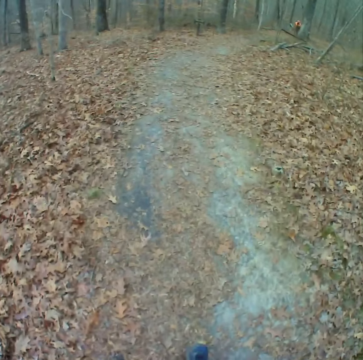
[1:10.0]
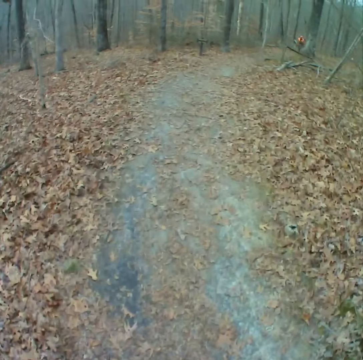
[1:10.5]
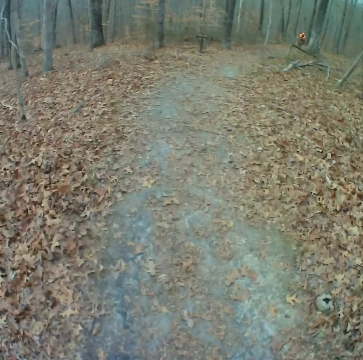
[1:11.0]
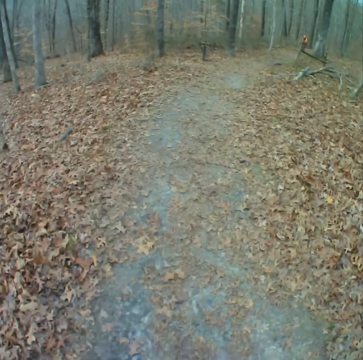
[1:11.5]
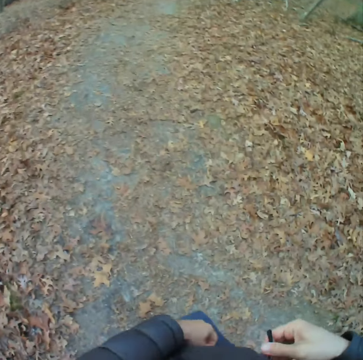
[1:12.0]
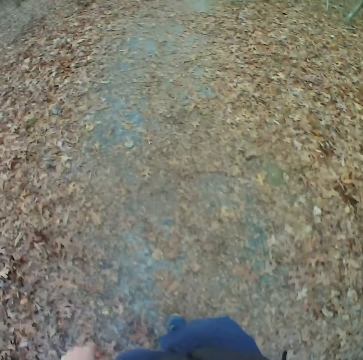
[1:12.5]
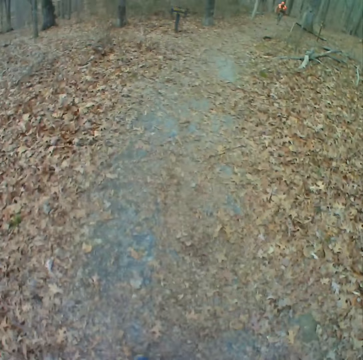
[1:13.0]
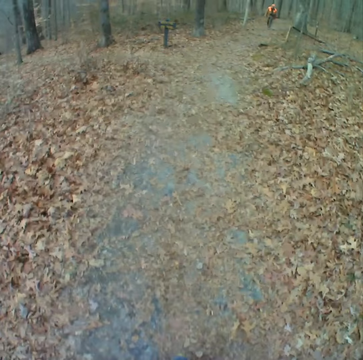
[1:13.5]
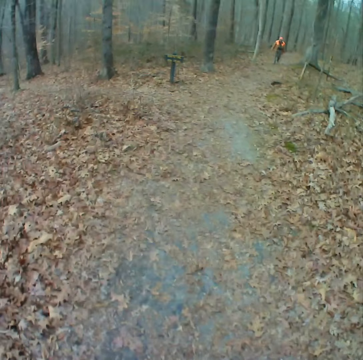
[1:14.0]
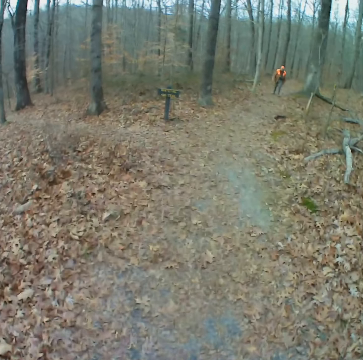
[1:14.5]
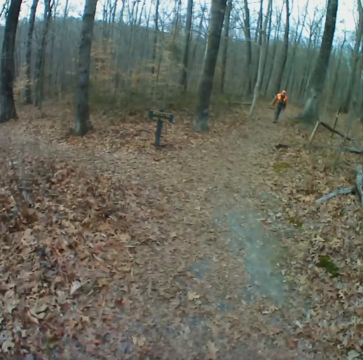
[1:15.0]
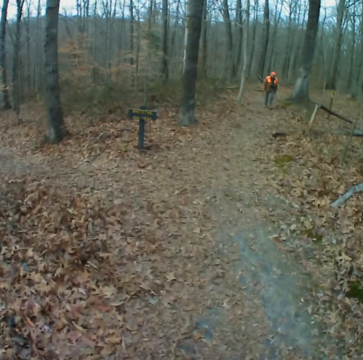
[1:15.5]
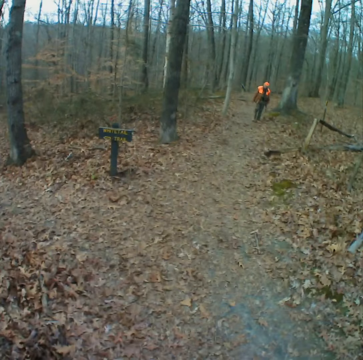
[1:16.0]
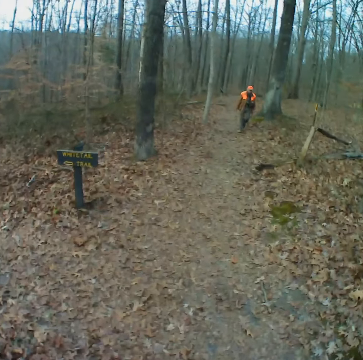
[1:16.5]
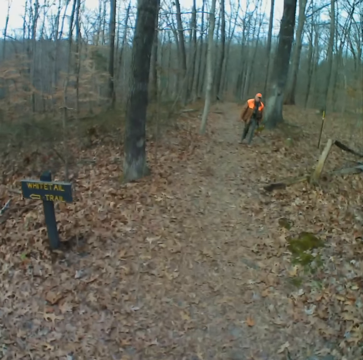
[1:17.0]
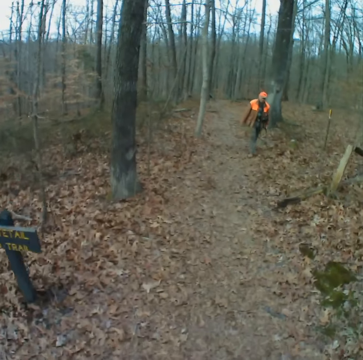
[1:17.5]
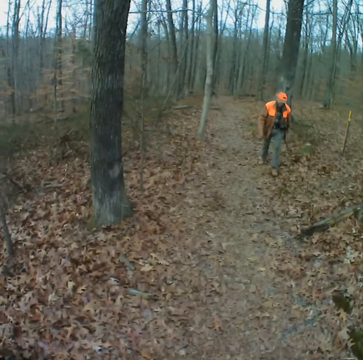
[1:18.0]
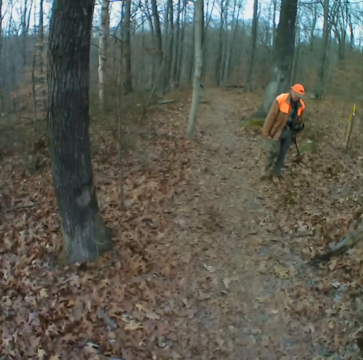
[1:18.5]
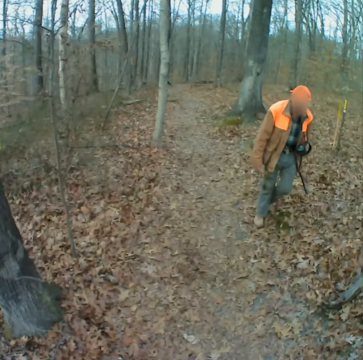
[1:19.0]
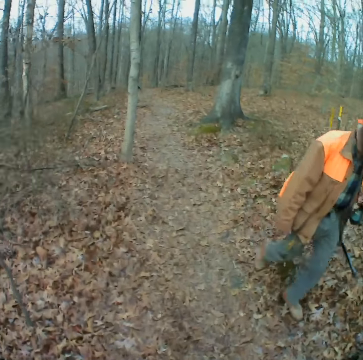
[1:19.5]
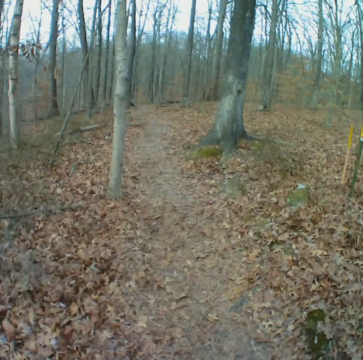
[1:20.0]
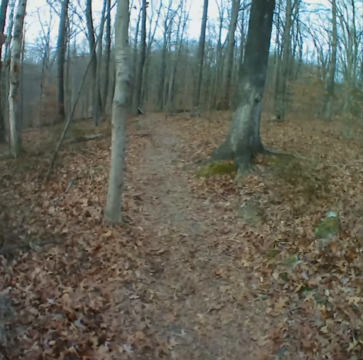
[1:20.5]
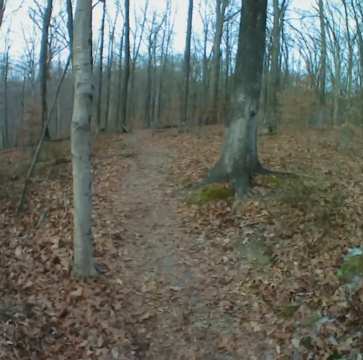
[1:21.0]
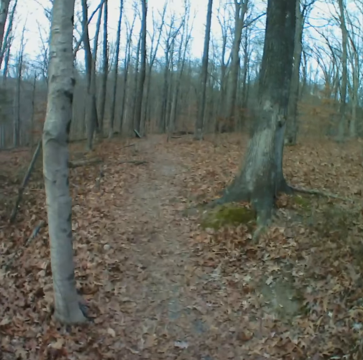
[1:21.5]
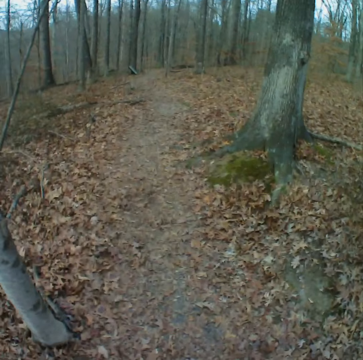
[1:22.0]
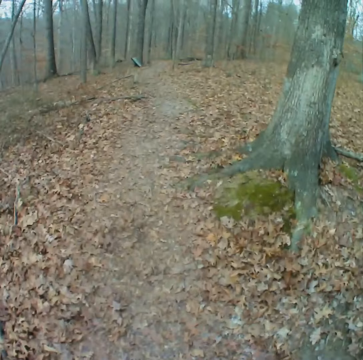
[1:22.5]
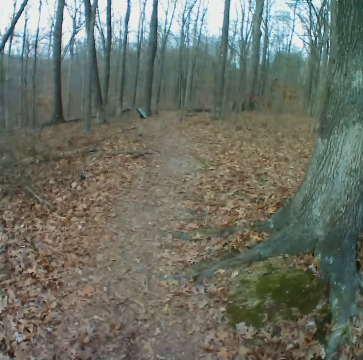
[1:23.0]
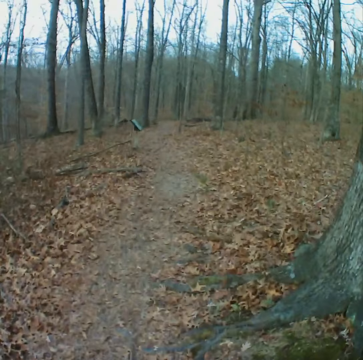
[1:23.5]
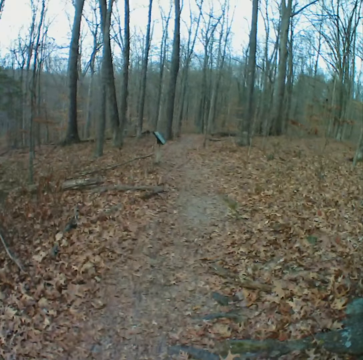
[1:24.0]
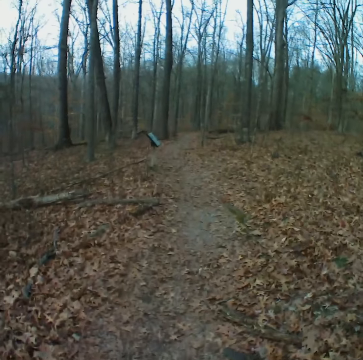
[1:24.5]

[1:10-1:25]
The camera wearer walks on the road in the forest. They pass a man on the road. They walk on the road in the forest.

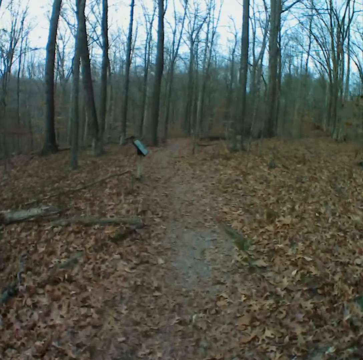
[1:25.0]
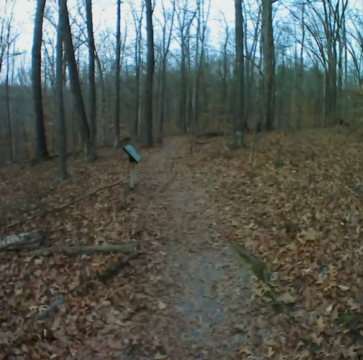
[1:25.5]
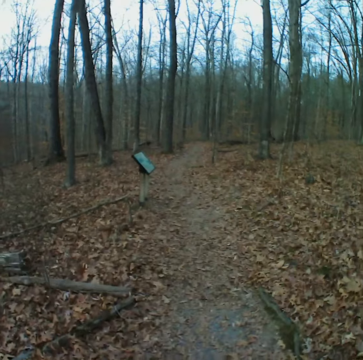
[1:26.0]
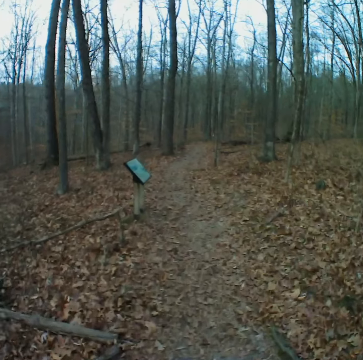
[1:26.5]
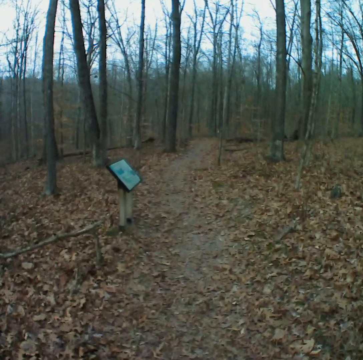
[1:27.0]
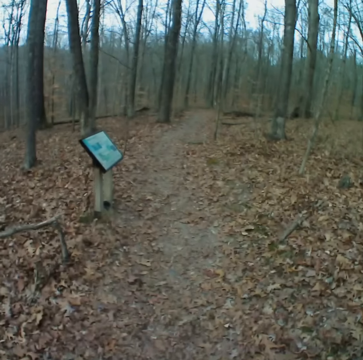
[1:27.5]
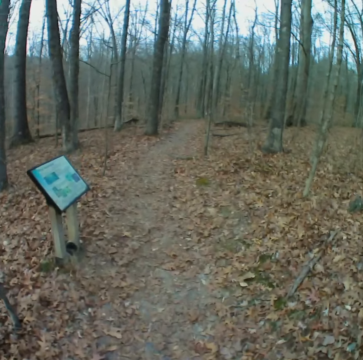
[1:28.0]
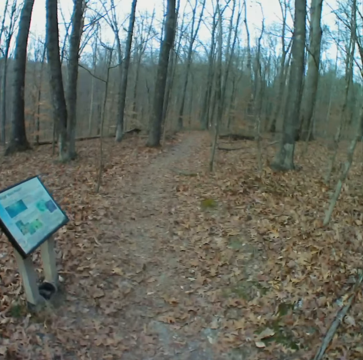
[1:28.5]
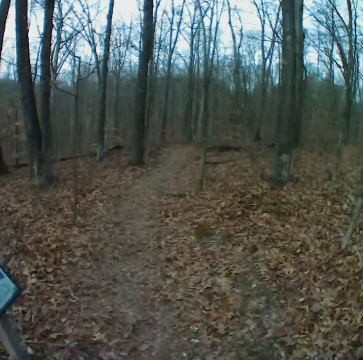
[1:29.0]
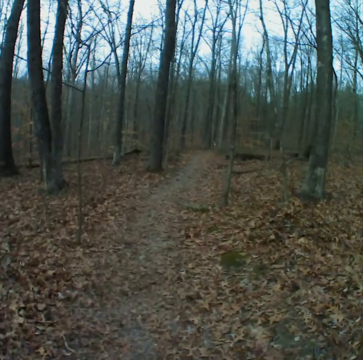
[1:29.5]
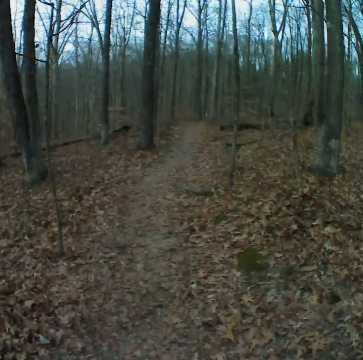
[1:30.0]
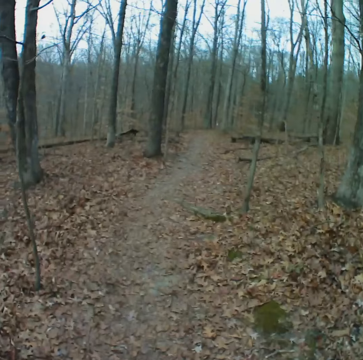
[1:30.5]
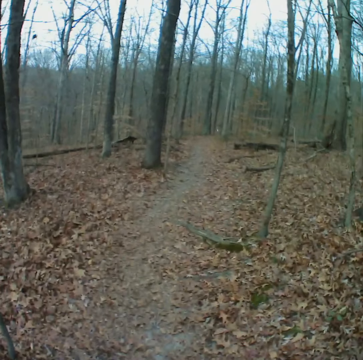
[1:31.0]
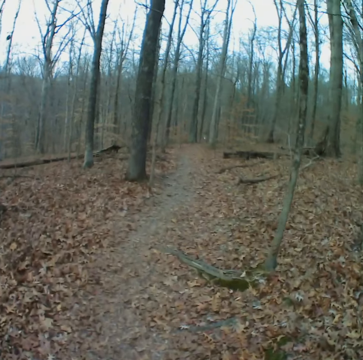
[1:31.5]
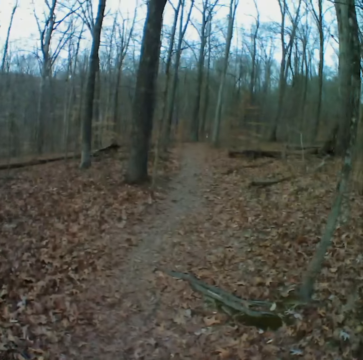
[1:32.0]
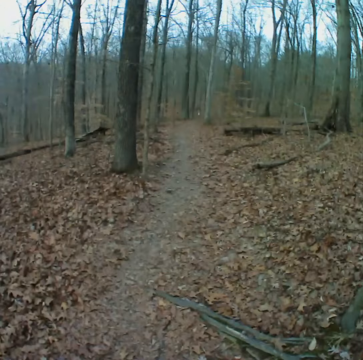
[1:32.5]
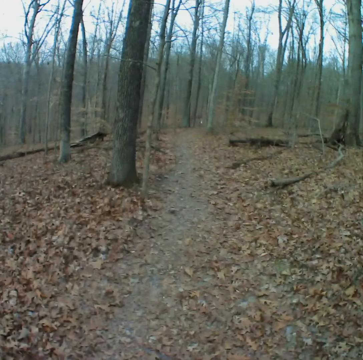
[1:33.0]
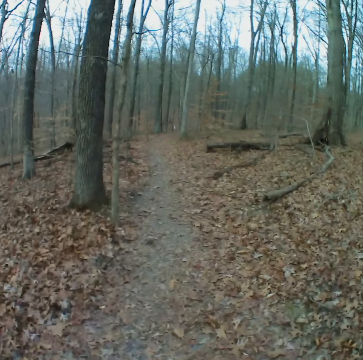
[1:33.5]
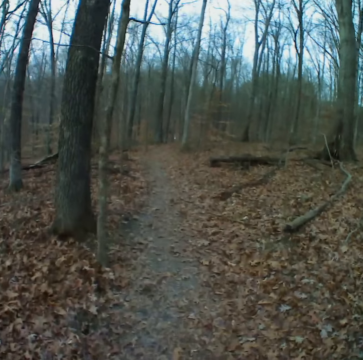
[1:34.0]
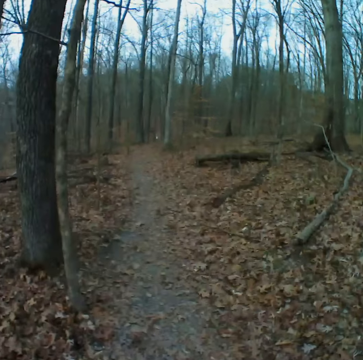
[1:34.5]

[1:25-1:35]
The camera wearer passes a sign post. They walk on the road in the forest.

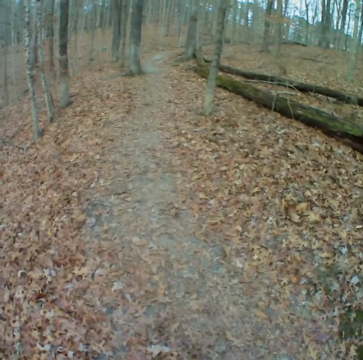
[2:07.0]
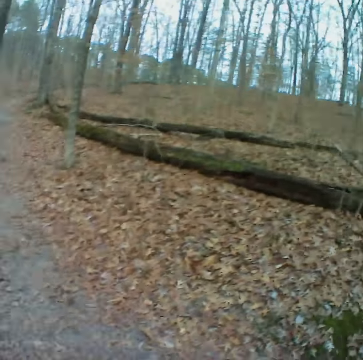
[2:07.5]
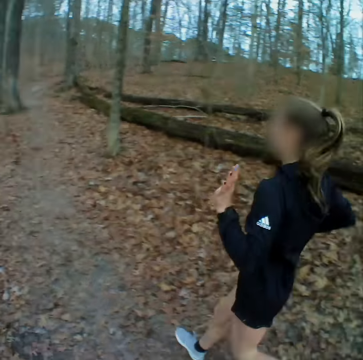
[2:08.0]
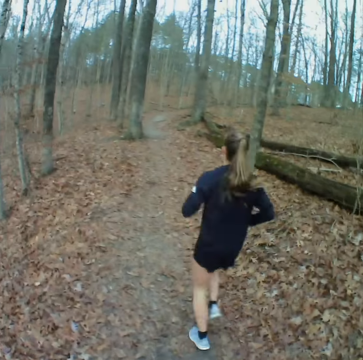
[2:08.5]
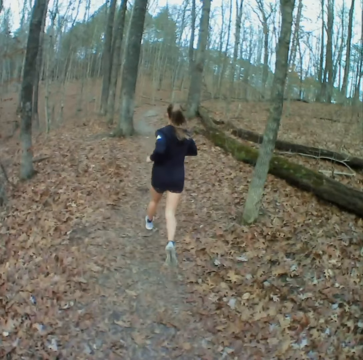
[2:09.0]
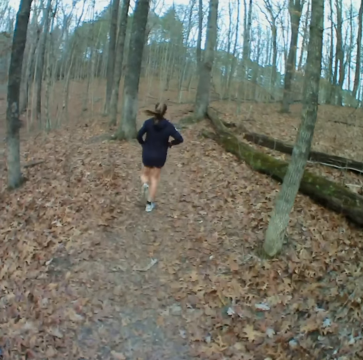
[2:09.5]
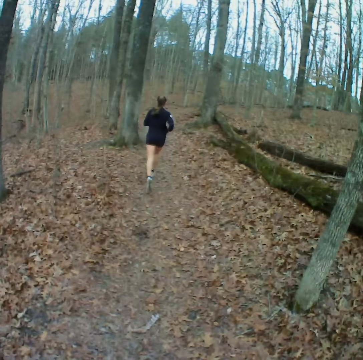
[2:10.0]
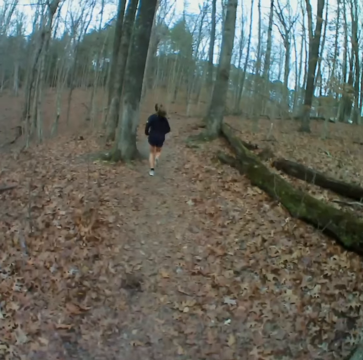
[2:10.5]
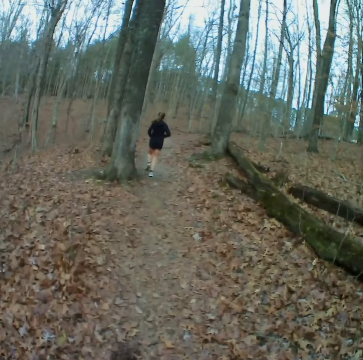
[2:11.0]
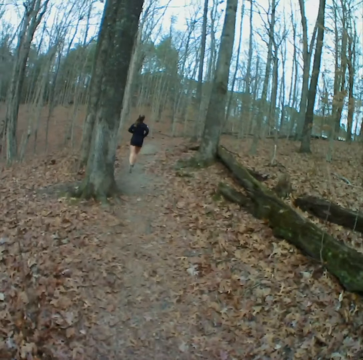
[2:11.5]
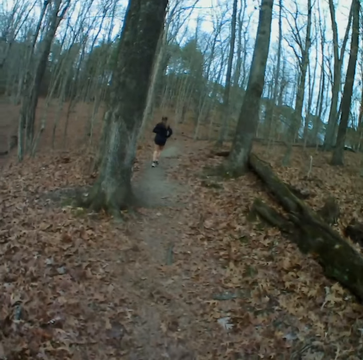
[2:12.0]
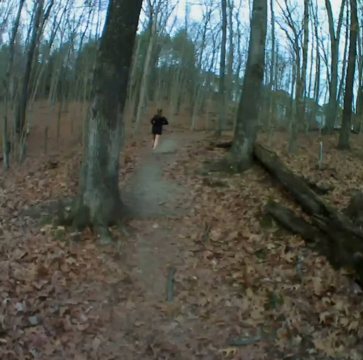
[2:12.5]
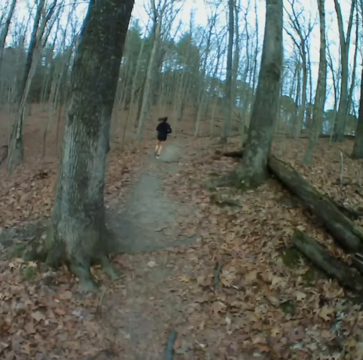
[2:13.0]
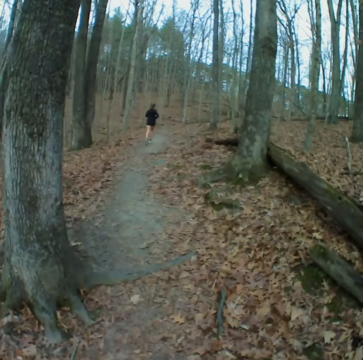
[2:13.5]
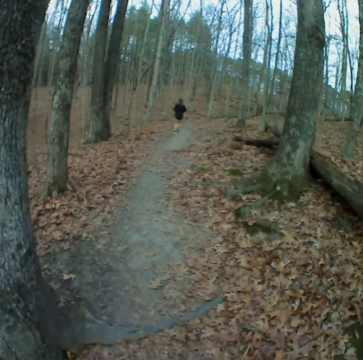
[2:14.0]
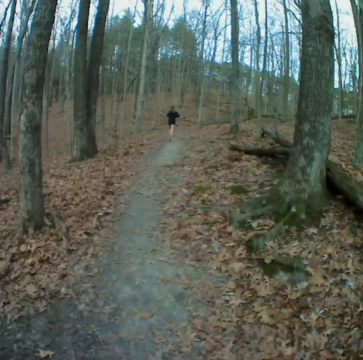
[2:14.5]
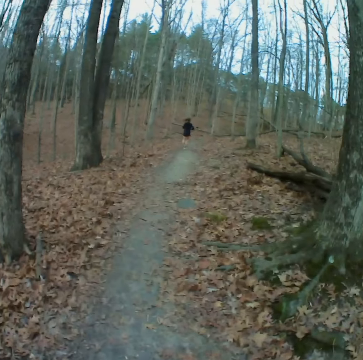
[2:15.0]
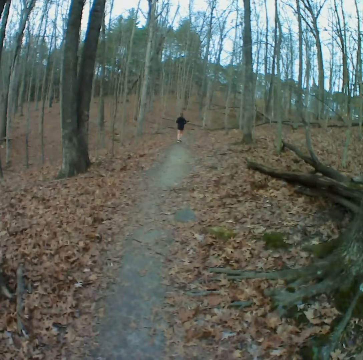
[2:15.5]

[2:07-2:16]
The camera wearer looks at the lady running in the forest. They walk on the road in the forest.

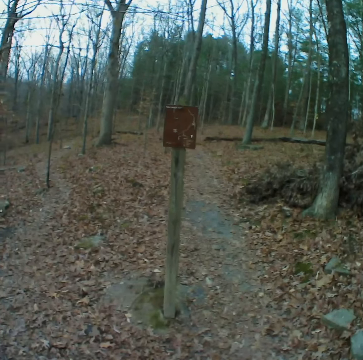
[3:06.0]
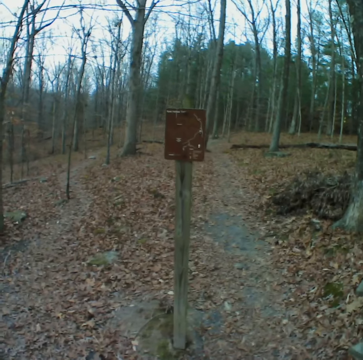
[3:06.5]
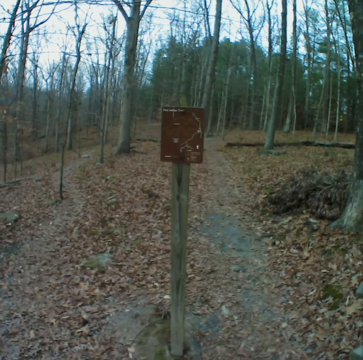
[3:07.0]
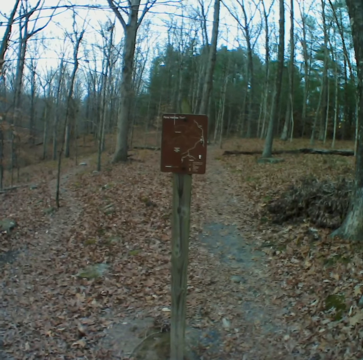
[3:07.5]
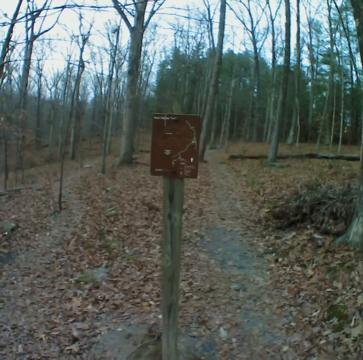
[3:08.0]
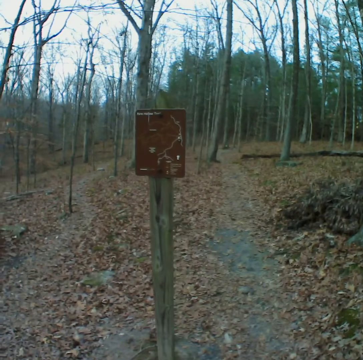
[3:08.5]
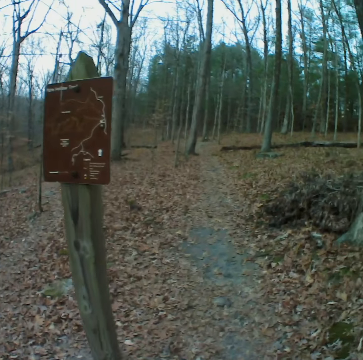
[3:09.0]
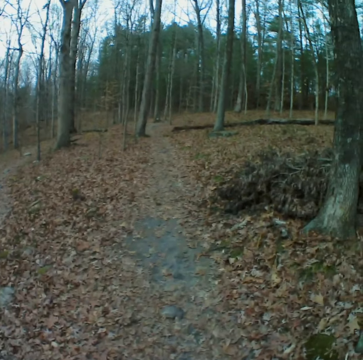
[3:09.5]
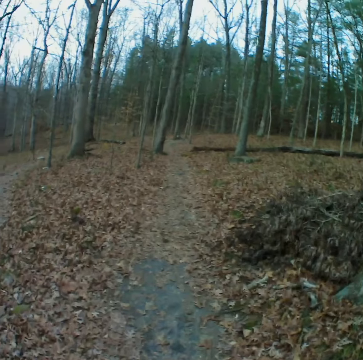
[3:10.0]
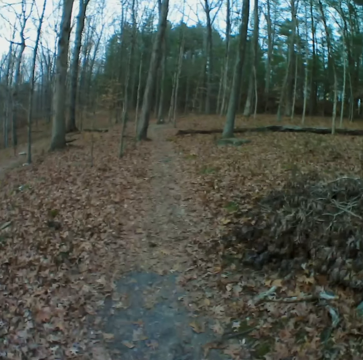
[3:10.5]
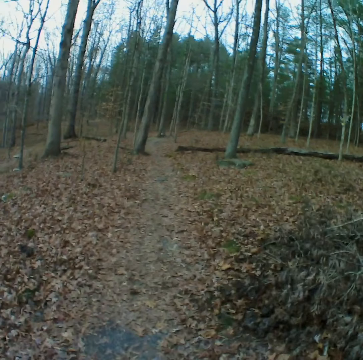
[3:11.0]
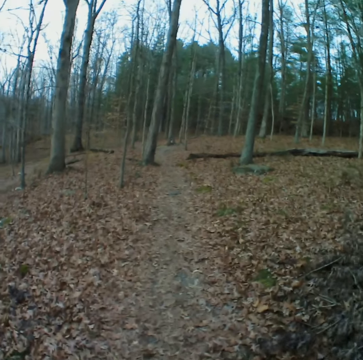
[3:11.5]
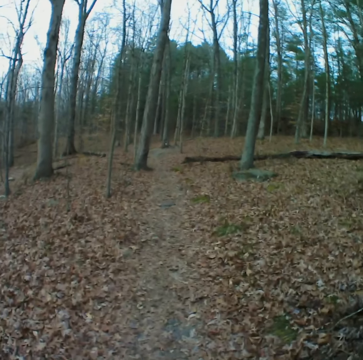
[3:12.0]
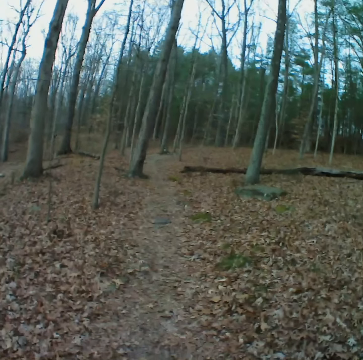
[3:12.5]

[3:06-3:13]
The camera wearer looks at the sign post. They walk on the road in the forest.
